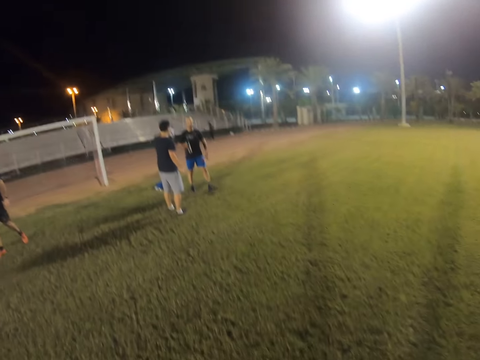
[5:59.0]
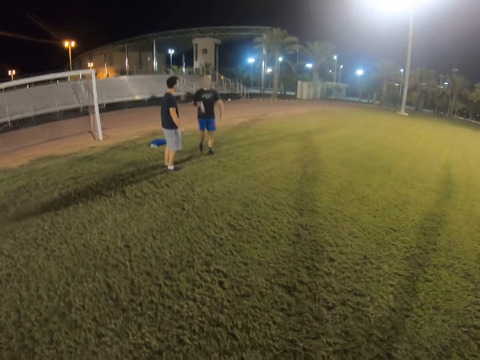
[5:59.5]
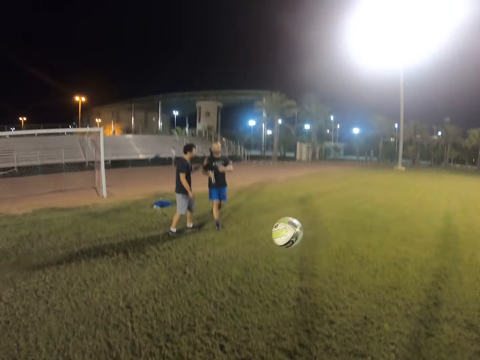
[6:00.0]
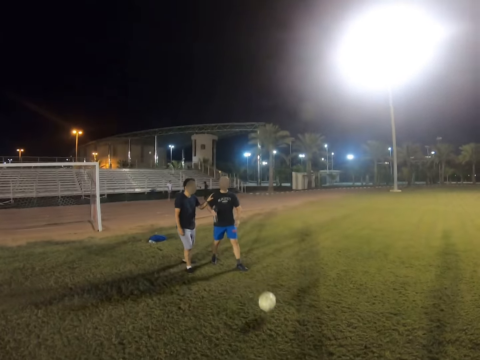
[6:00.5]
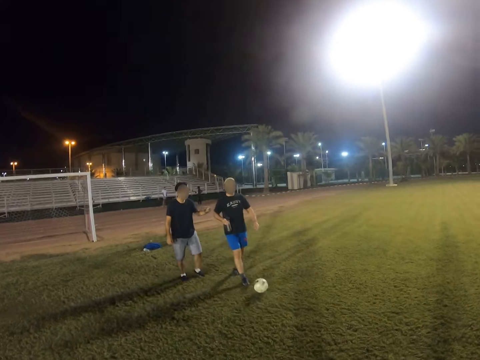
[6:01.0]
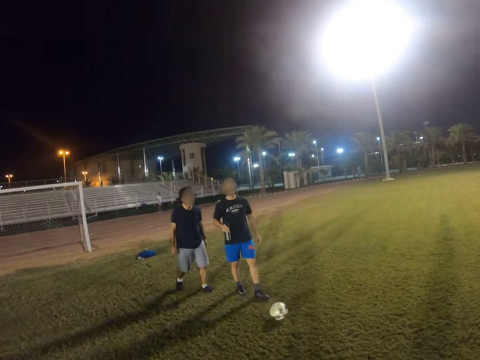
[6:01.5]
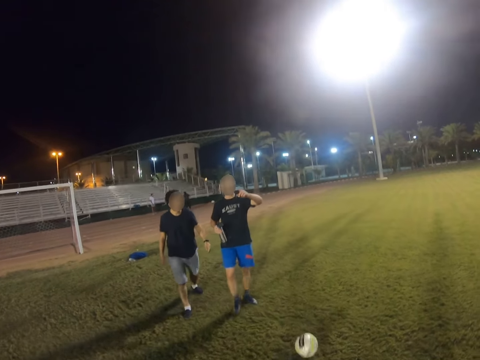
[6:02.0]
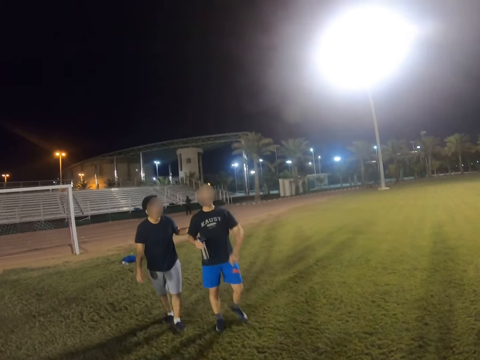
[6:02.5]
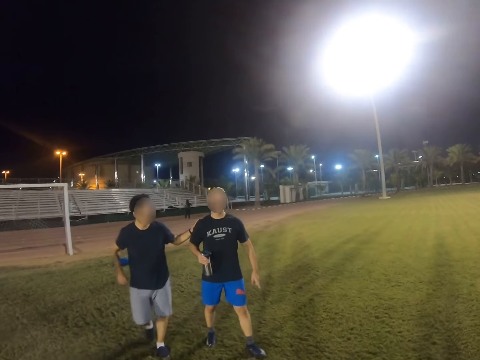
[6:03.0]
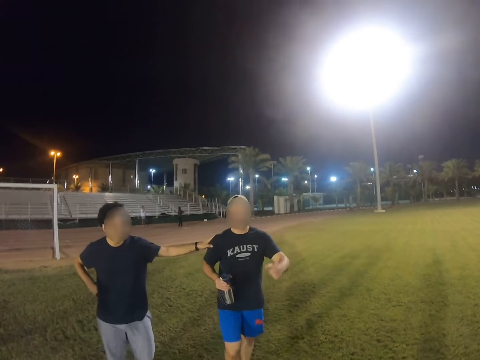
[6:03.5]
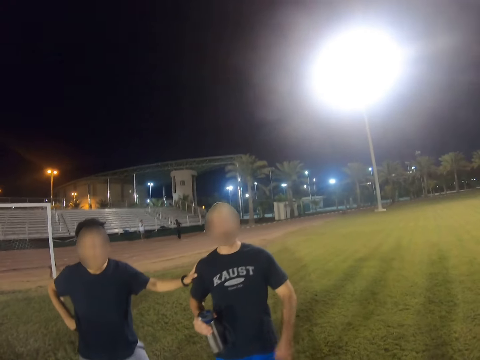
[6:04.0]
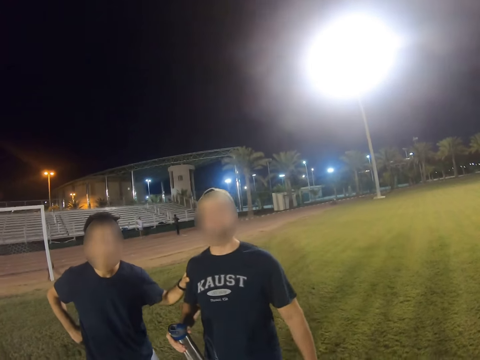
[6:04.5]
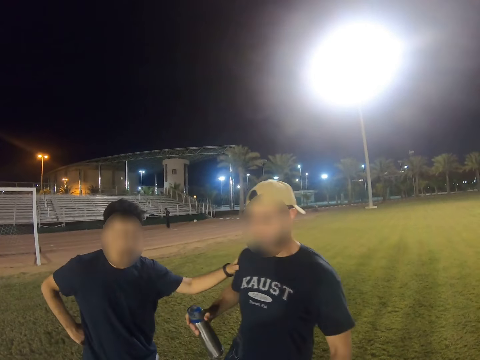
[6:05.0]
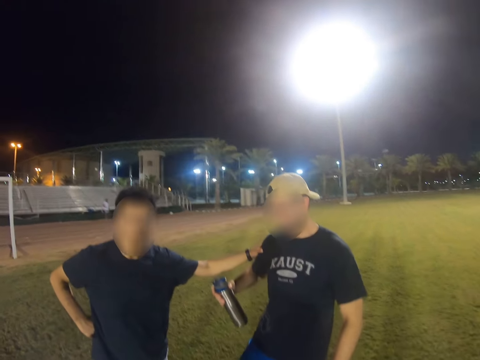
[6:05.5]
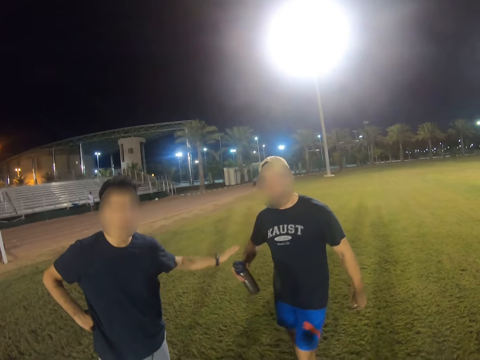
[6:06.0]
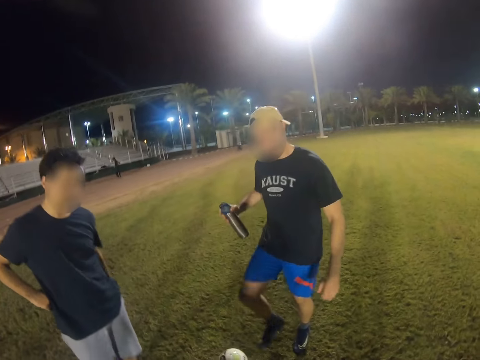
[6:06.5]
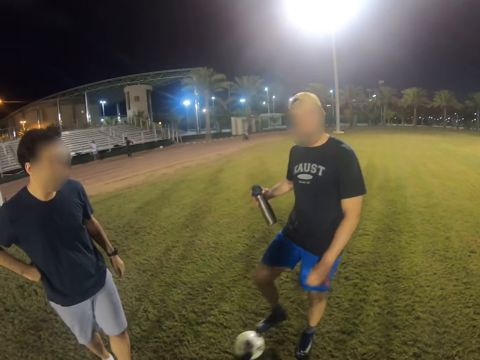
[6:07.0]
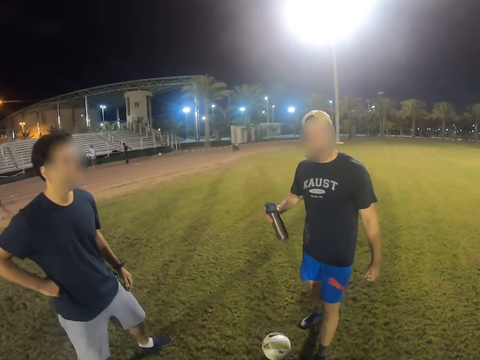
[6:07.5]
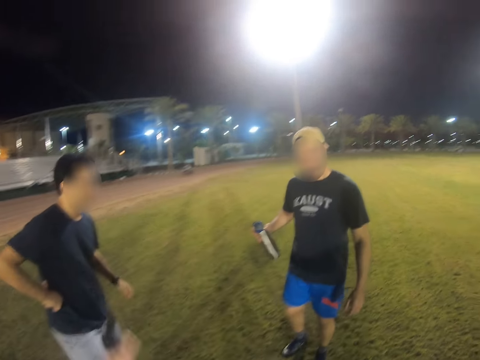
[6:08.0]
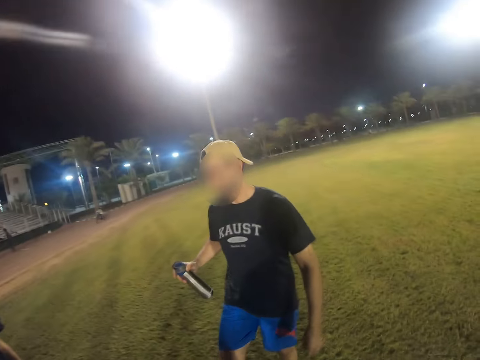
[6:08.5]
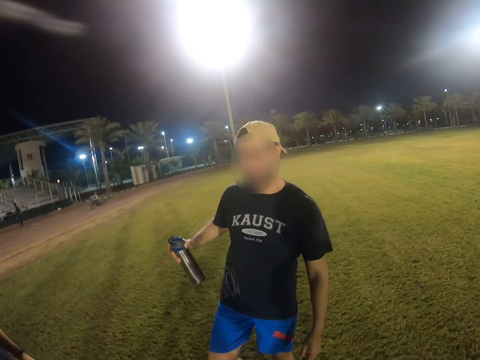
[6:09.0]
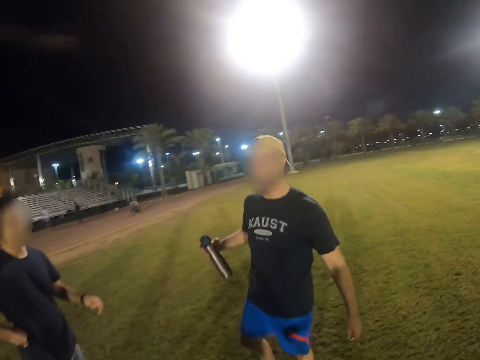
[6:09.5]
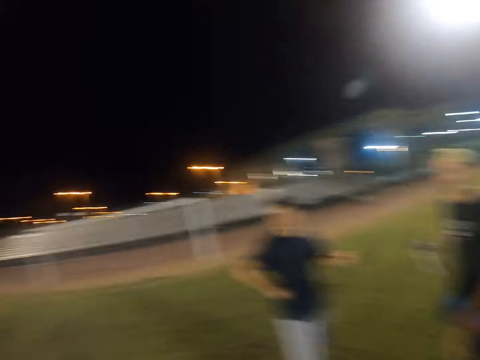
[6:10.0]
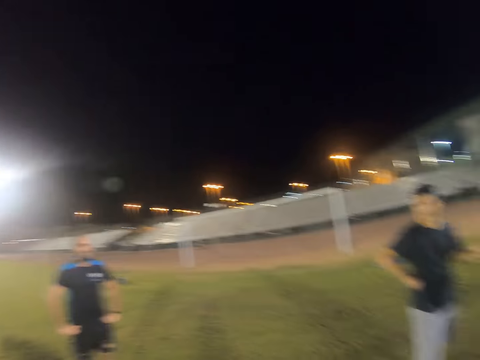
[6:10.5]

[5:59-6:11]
The camera wearer walks in the field. They pass the ball to a man. The man hits the ball.

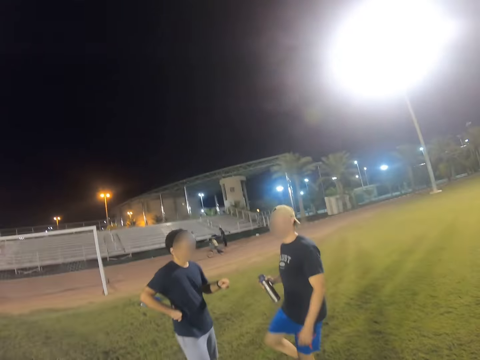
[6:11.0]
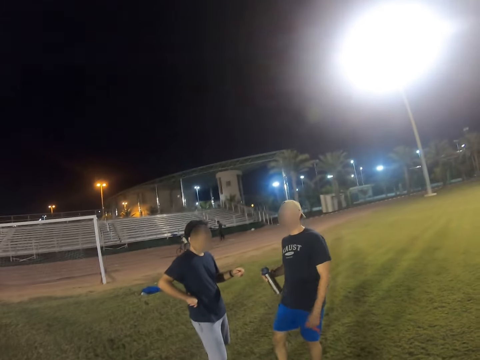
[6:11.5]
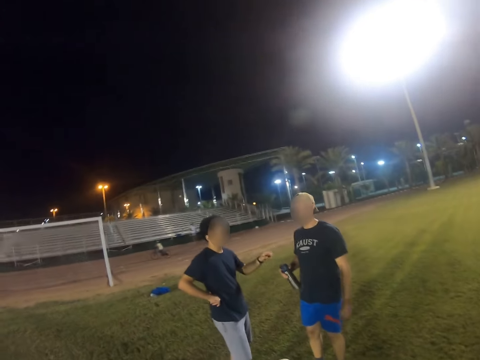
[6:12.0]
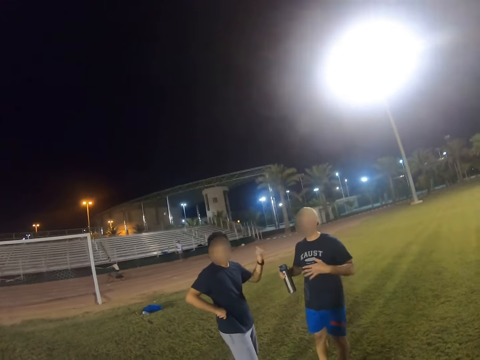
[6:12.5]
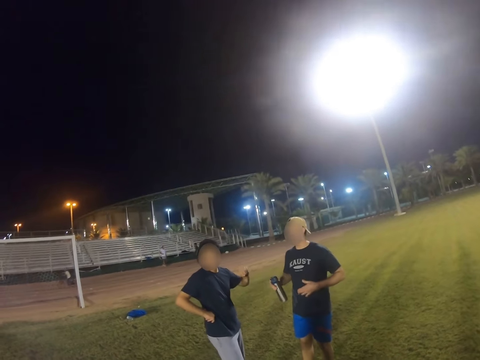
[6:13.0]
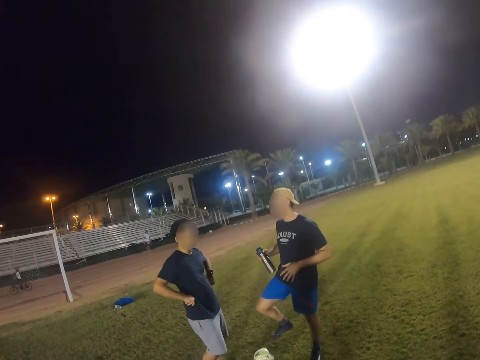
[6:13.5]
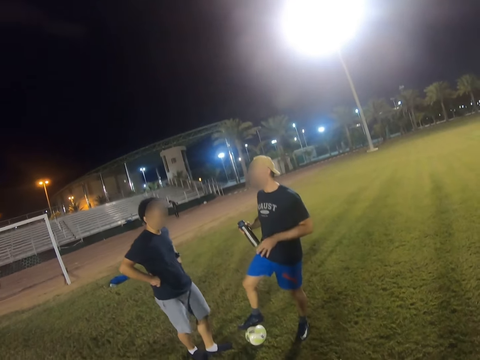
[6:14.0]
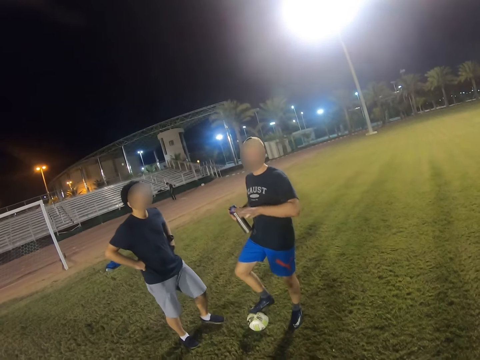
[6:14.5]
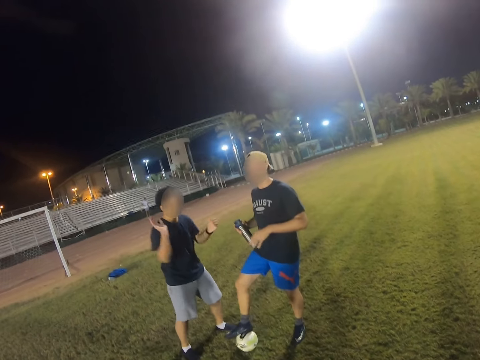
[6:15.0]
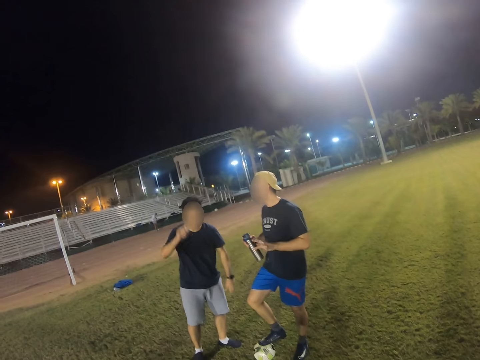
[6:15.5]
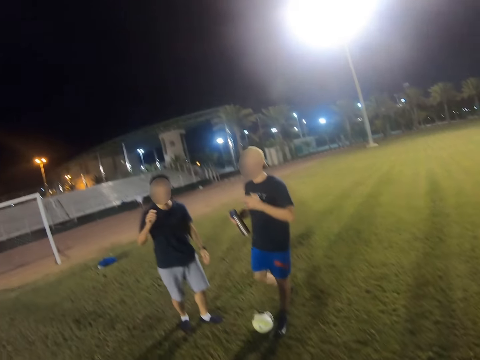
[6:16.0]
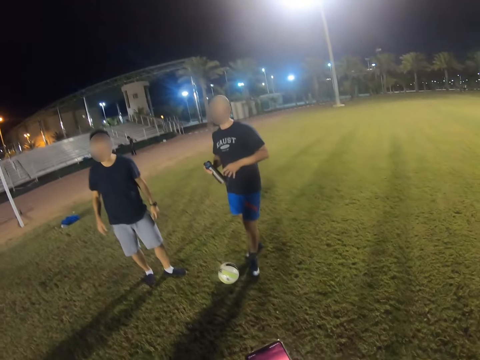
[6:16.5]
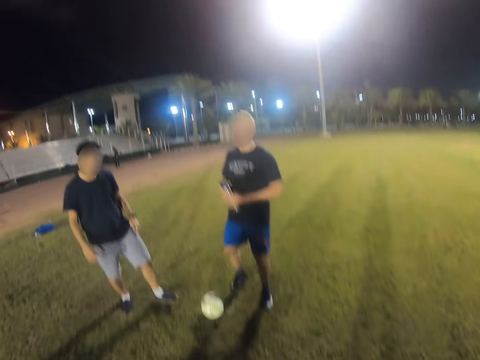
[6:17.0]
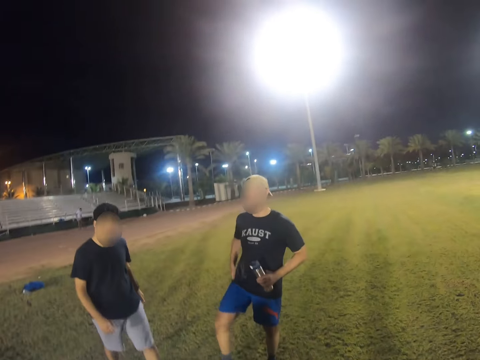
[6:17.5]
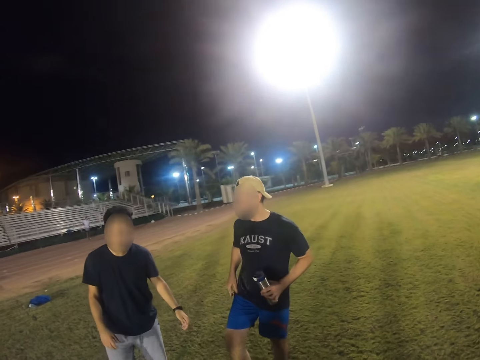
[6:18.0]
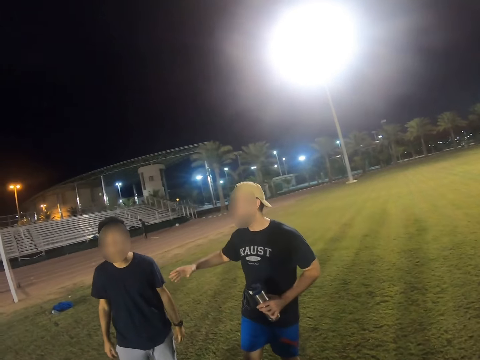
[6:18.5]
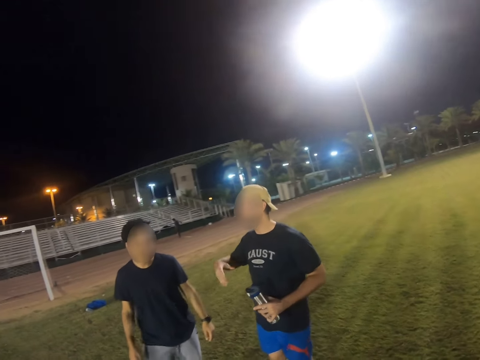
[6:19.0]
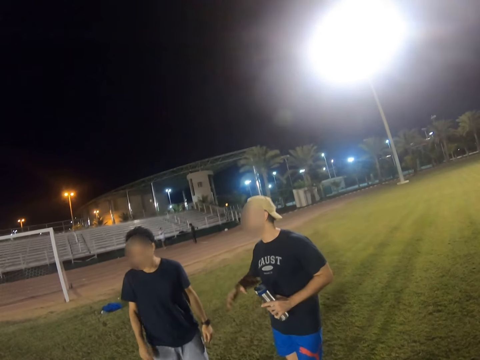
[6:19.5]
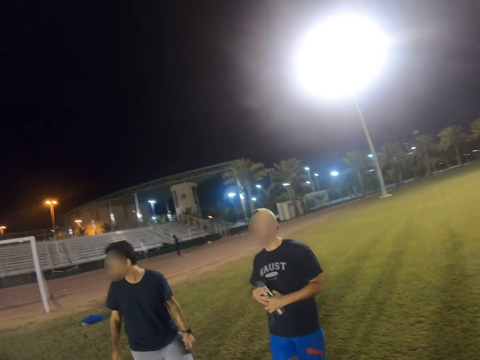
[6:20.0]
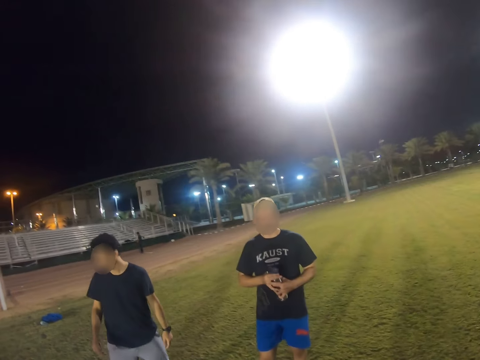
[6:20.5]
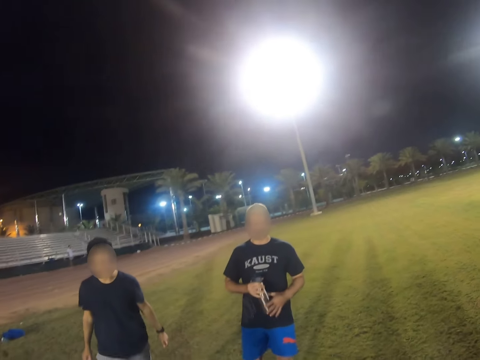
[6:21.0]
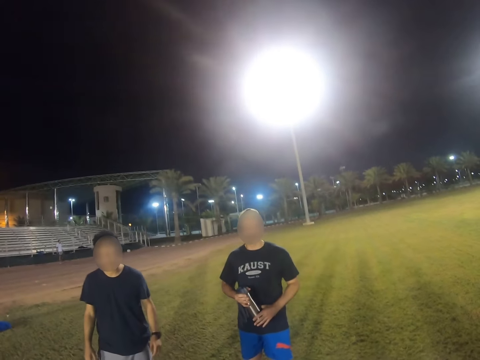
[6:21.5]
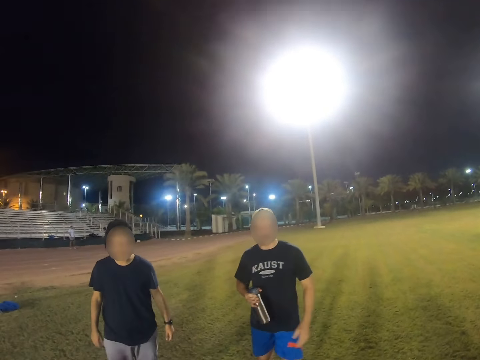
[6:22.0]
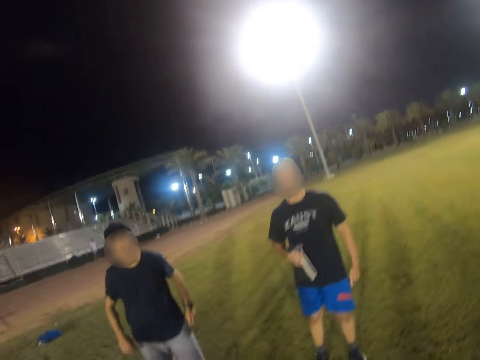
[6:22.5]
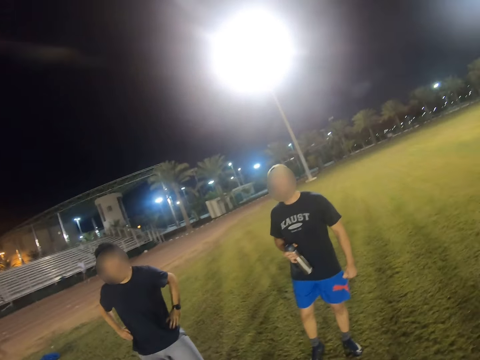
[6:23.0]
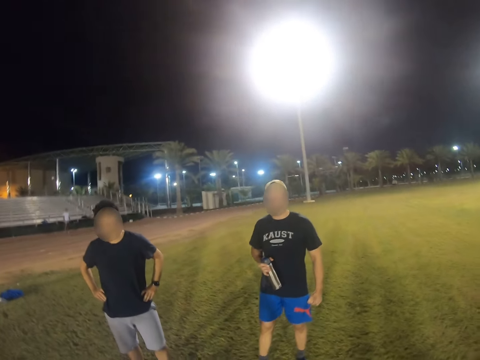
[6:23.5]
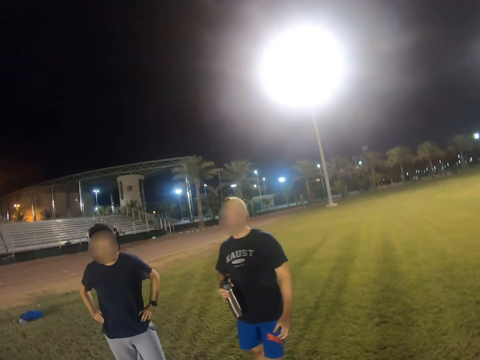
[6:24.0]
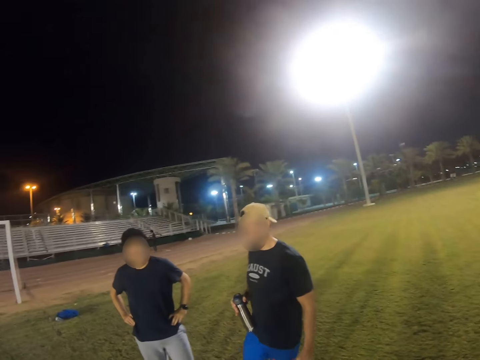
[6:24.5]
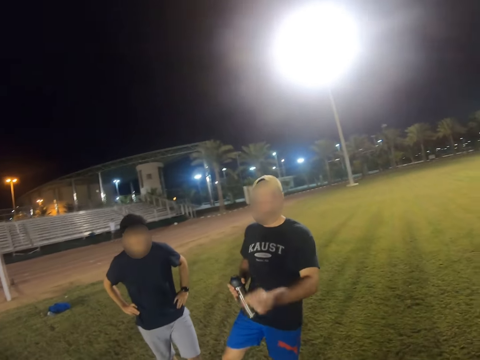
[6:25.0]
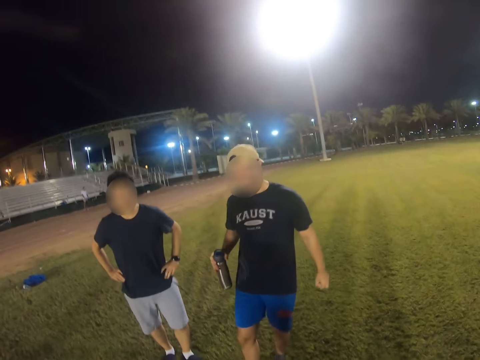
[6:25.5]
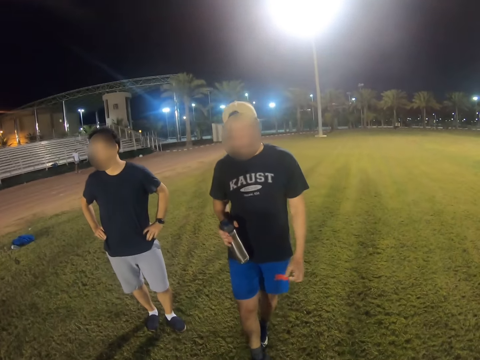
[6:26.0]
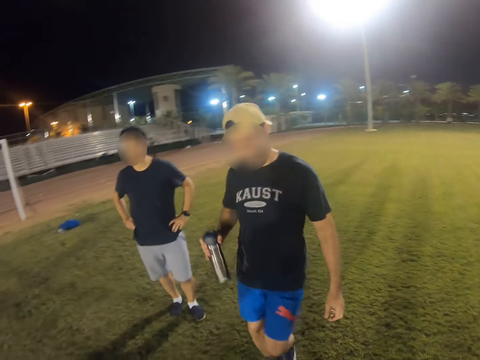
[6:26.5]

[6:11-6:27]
The camera wearer talks with a person and another person. A man steps on the ball. The camera wearer operates the phone.
